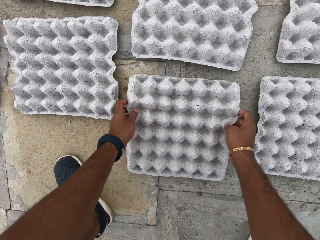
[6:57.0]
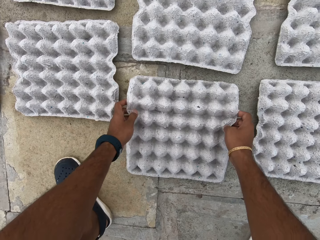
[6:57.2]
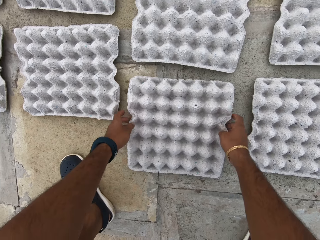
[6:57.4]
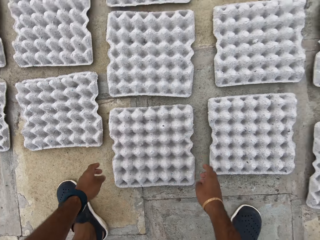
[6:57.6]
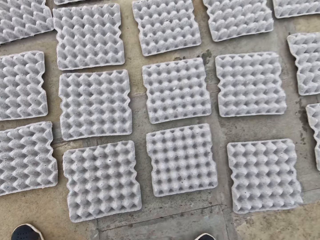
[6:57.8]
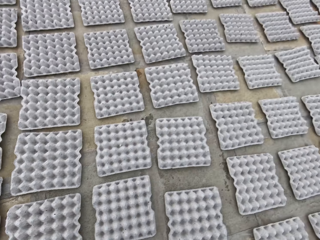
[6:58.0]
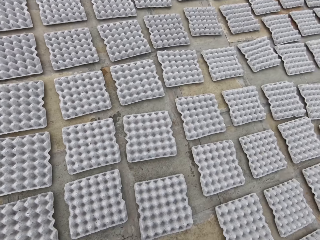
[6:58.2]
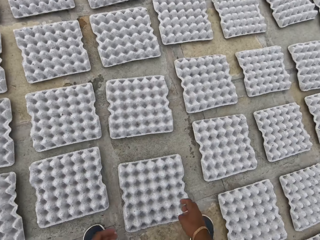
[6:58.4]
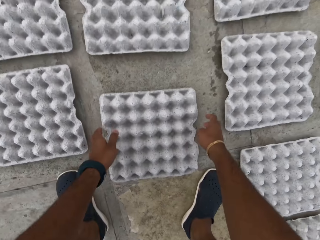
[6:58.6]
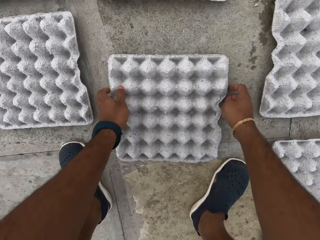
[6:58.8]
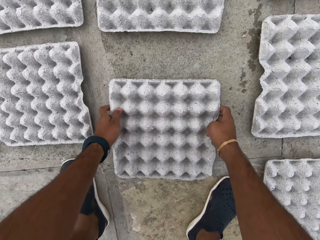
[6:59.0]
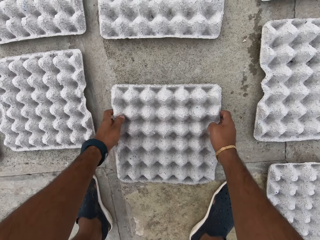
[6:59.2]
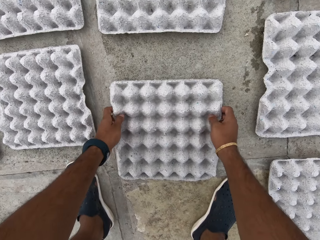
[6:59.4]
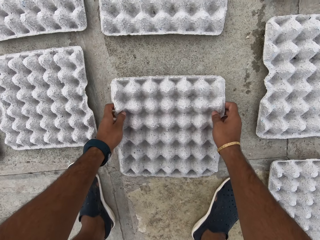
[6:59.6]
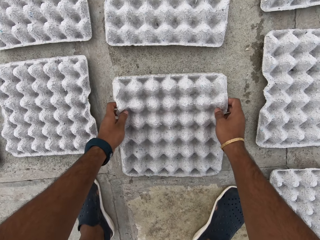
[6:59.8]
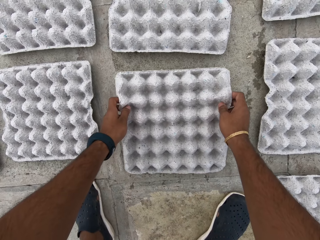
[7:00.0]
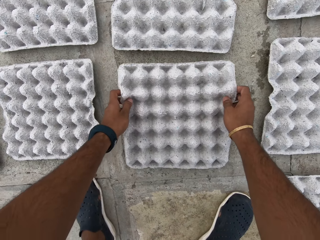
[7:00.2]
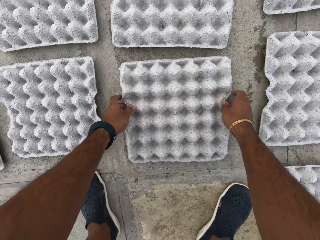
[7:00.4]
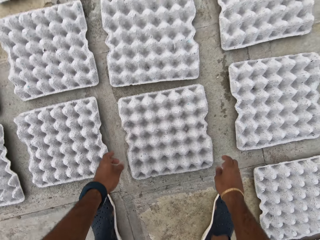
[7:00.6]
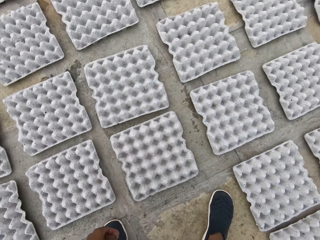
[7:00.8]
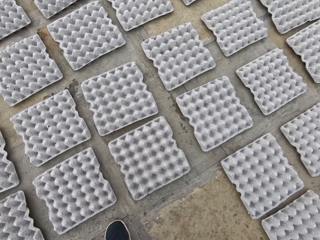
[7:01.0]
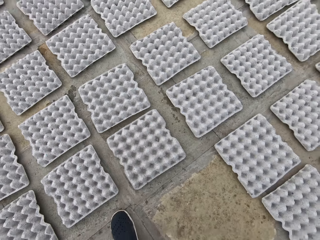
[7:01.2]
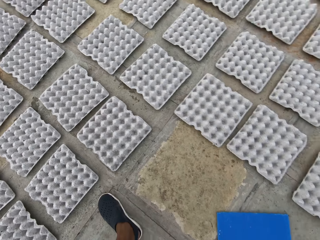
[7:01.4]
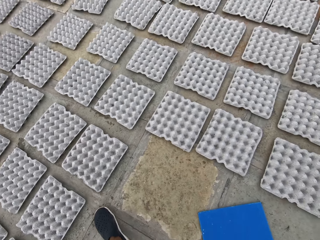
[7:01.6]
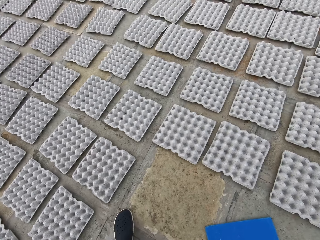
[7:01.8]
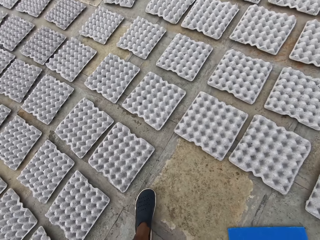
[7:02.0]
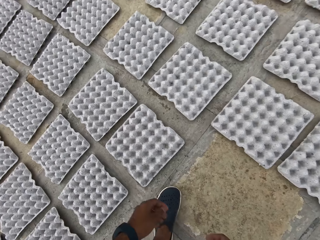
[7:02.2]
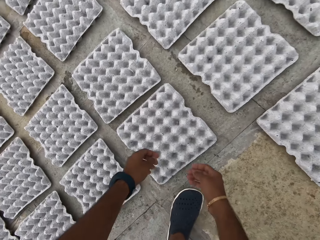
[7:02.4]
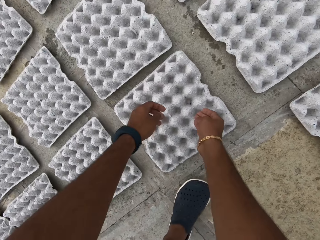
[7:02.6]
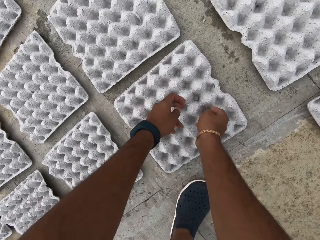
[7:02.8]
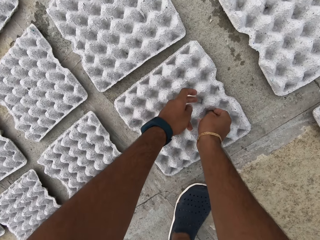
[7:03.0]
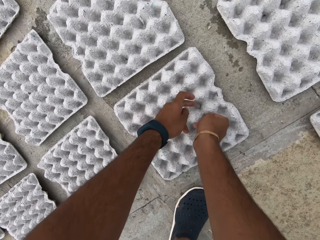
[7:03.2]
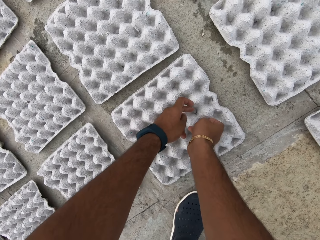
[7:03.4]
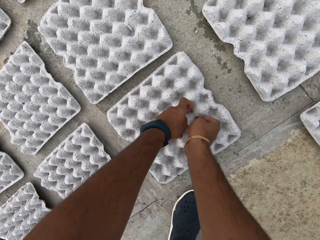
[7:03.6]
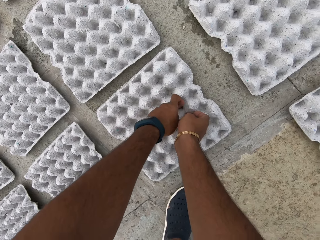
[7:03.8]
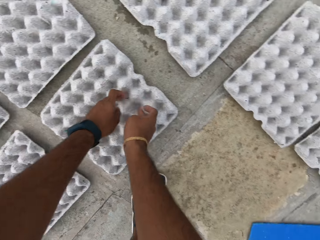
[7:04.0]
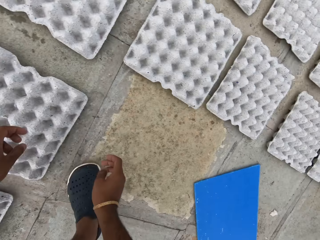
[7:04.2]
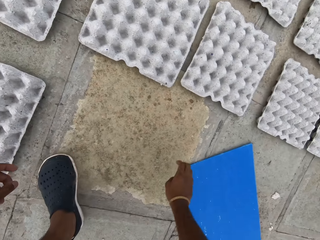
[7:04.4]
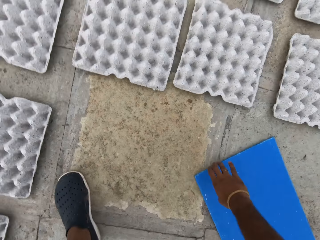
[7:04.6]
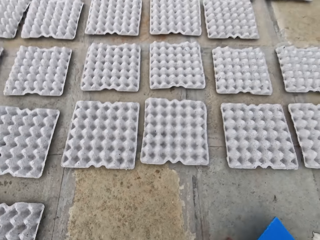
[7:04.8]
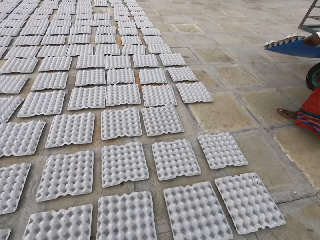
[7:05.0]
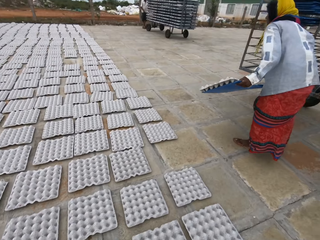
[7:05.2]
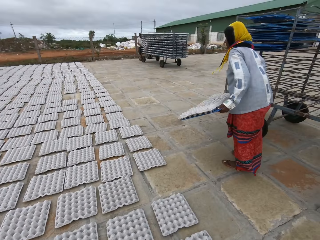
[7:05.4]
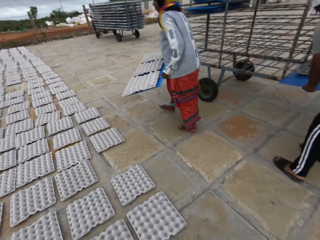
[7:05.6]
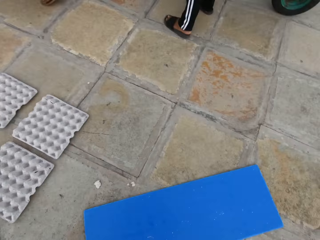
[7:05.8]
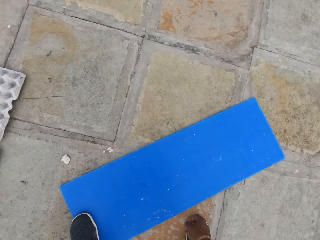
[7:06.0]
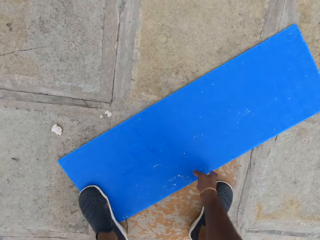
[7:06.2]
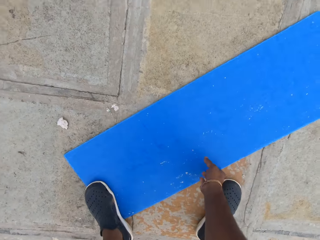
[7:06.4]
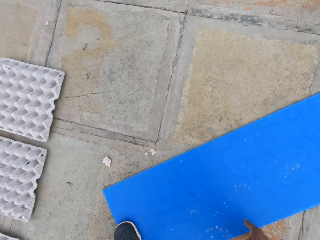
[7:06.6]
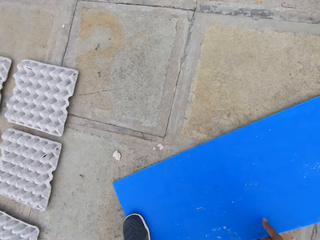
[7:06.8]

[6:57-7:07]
The camera wearer picks up the plastic board from the ground with his right hand. The woman holds a plastic board with egg crates with her hands.

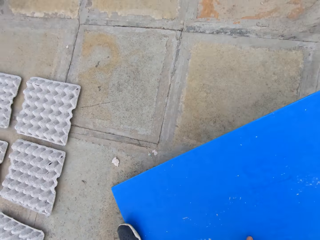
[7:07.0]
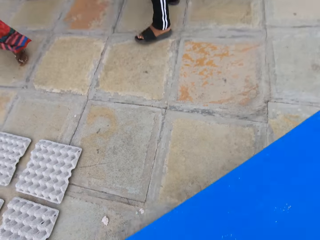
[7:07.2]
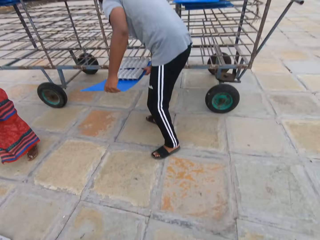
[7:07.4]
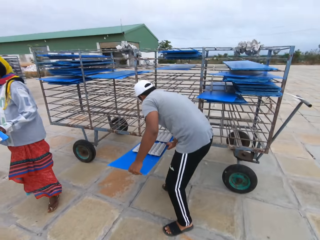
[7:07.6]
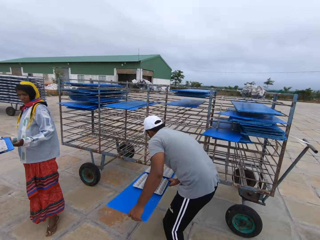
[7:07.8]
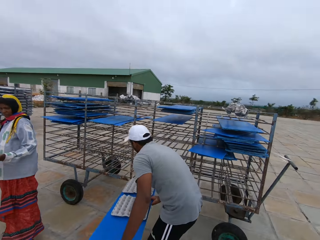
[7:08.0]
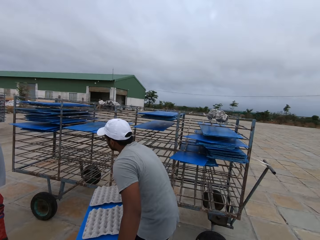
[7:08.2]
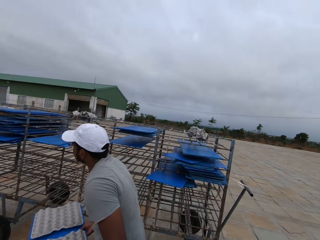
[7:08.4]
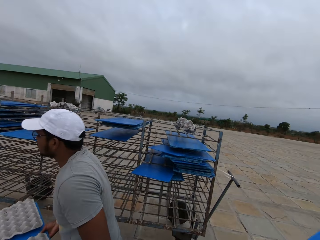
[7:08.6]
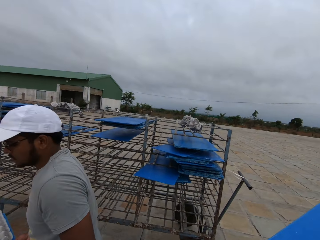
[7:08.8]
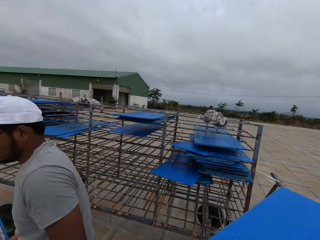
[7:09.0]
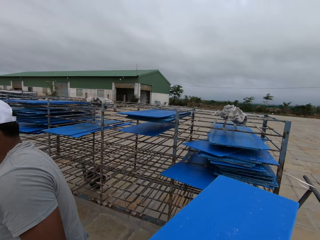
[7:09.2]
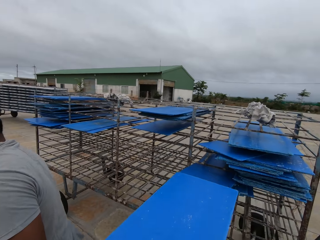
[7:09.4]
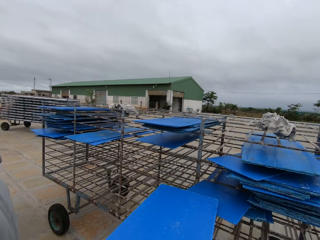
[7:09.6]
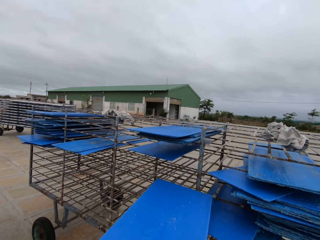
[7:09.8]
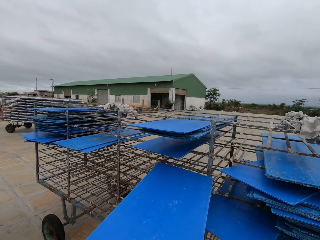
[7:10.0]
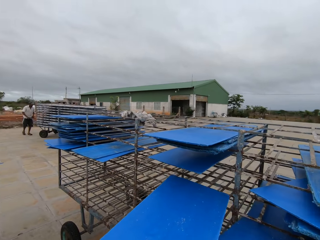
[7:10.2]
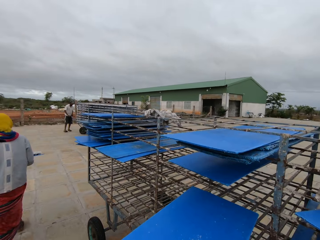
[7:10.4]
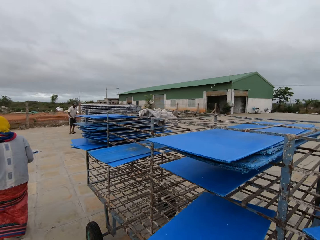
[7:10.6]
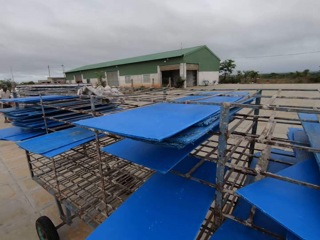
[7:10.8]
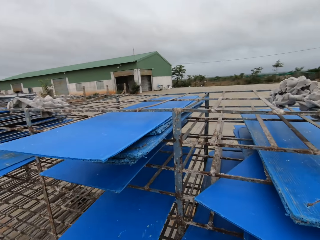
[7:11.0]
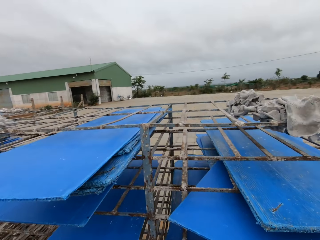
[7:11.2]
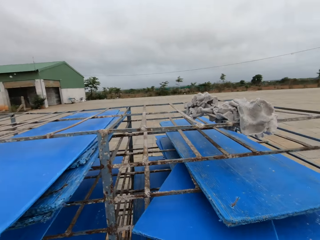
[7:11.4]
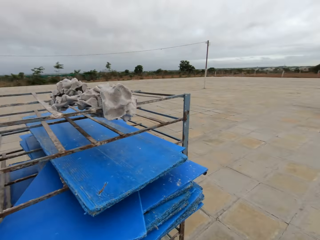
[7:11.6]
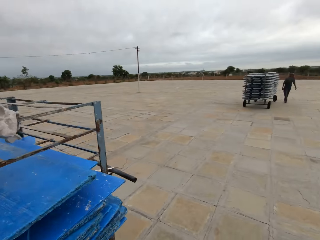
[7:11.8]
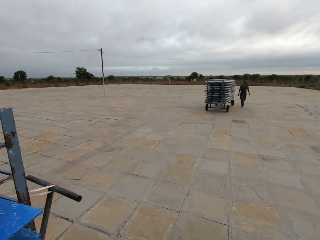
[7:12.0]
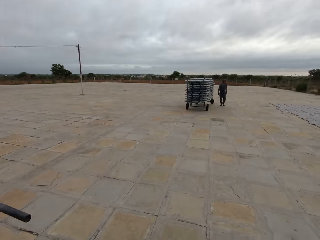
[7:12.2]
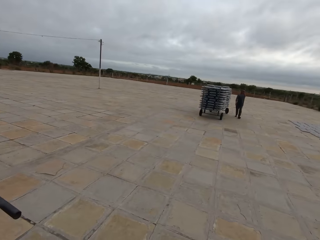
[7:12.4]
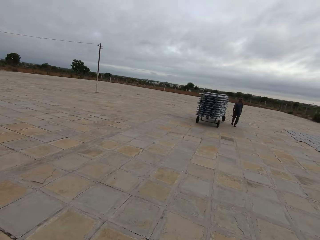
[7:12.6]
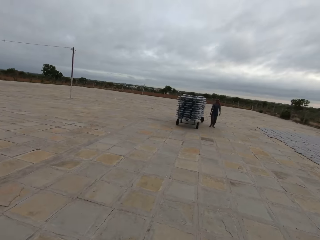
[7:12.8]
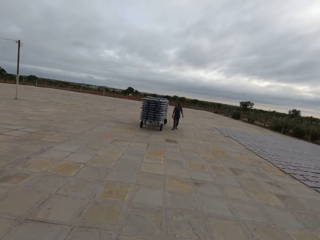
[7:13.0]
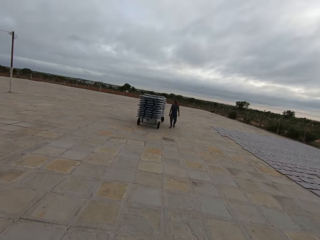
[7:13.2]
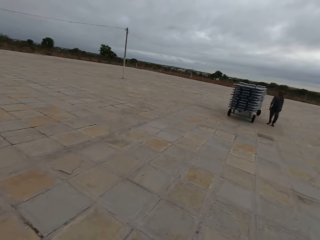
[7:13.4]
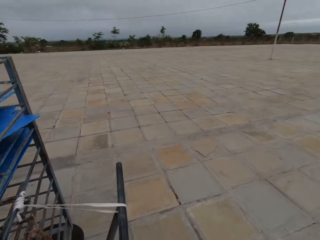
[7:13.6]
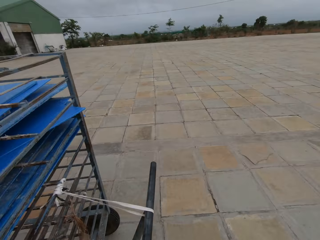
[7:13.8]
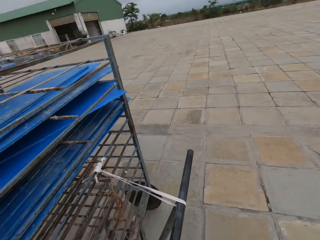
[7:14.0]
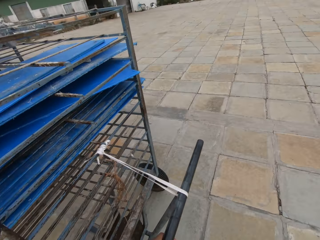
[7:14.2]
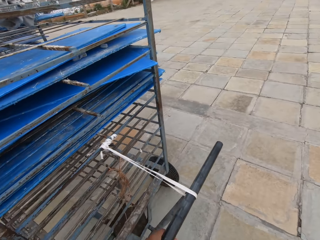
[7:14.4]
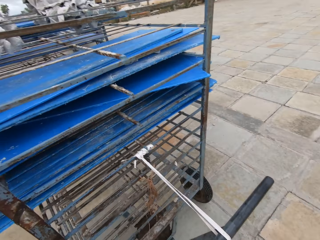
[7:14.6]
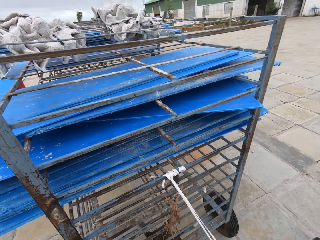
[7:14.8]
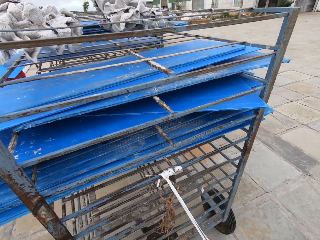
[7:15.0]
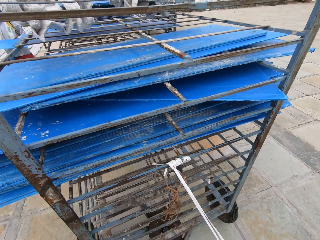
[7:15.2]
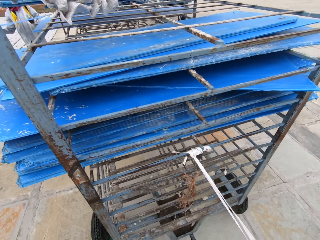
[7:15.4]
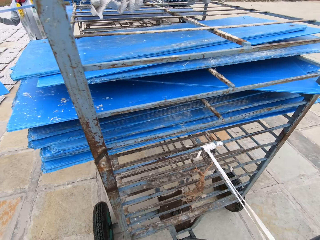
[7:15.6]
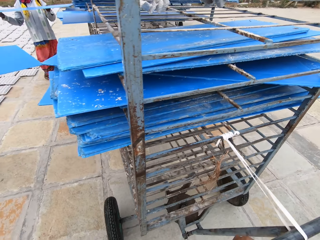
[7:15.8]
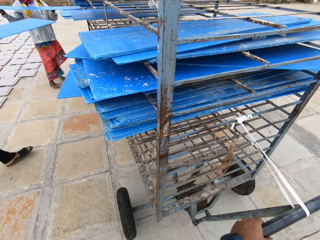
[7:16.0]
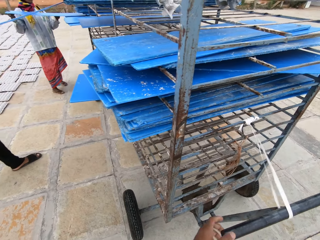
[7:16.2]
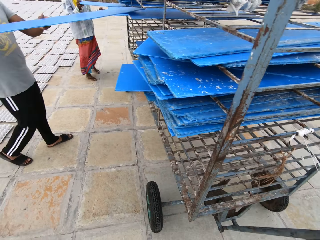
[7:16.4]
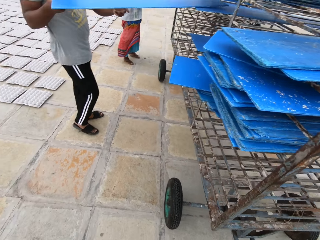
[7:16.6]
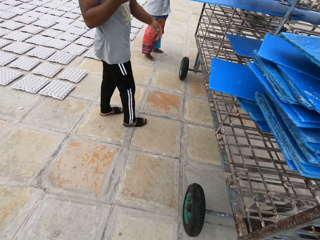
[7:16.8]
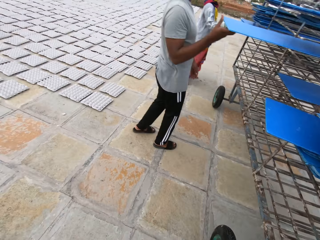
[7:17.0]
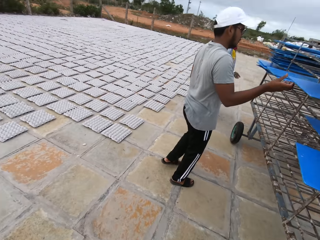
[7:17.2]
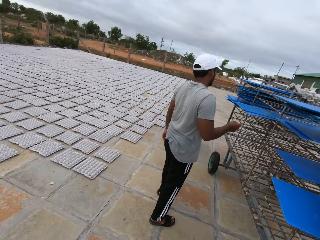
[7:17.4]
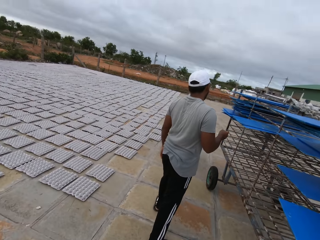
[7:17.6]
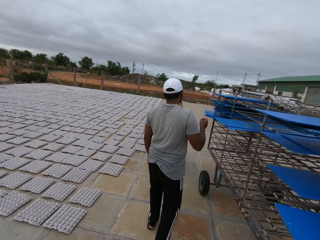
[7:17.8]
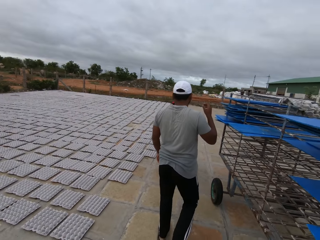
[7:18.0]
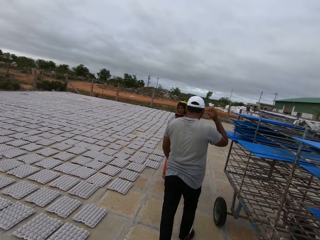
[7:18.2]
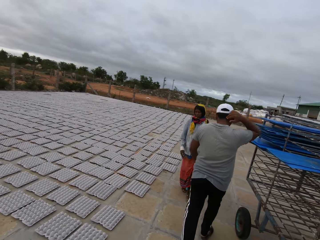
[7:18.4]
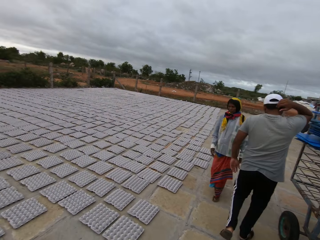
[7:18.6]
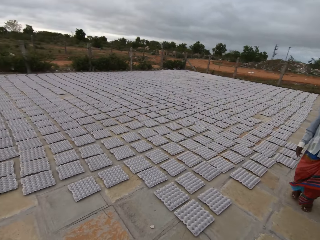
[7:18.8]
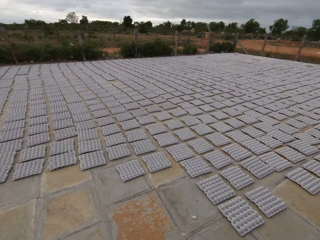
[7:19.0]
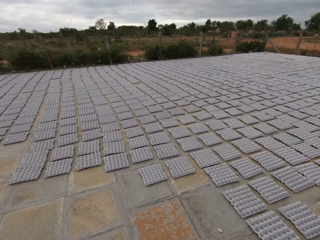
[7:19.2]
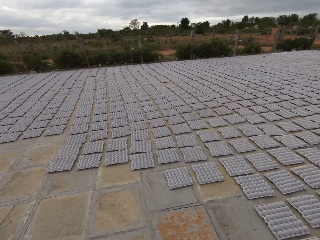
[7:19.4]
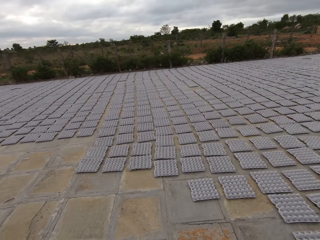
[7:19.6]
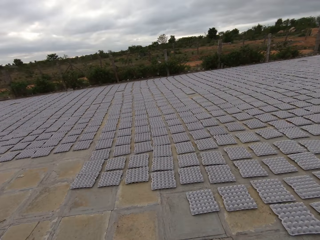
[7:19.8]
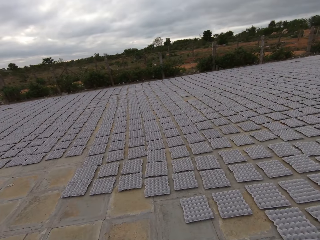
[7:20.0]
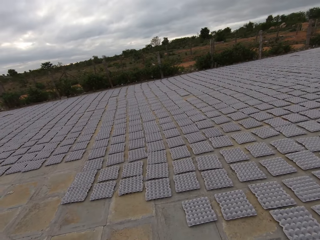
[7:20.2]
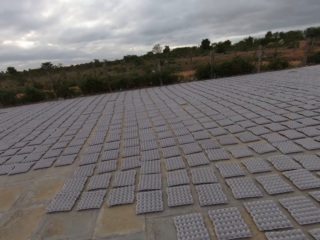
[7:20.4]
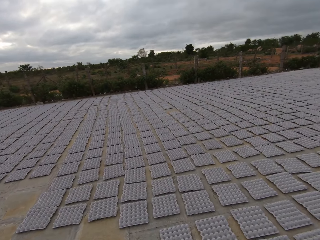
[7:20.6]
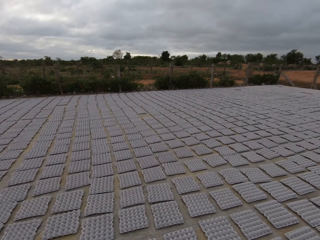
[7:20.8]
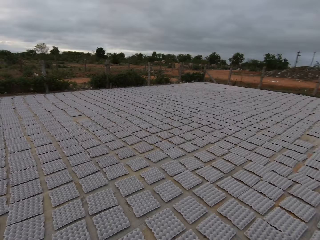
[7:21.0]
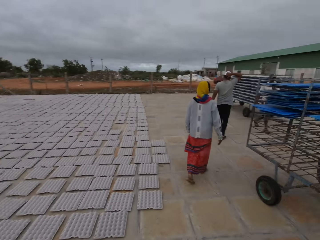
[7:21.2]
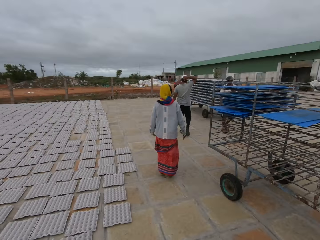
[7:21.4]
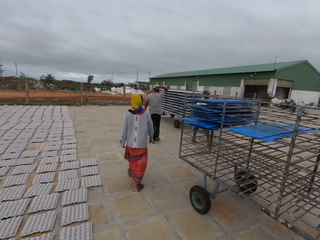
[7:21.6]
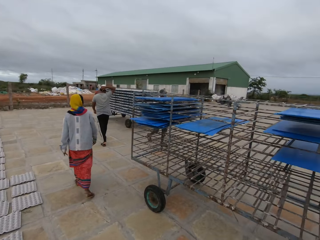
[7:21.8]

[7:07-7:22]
The camera wearer picks up the plastic board from the ground with his right hand. A man picks up a plastic board with egg crates from the rack with his hands. The man carries a tray of paver blocks. The camera wearer places the plastic board on the rack with his hands. He converses with the man and turns around. A woman places the plastic board on the rack with her hands. The man places the plastic board on the rack with his hands. The camera wearer walks around.
